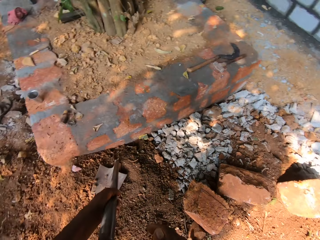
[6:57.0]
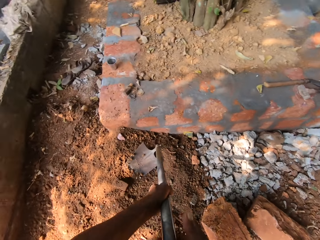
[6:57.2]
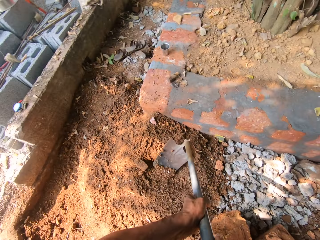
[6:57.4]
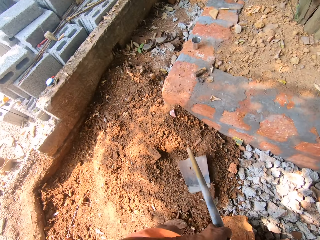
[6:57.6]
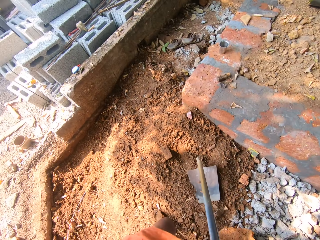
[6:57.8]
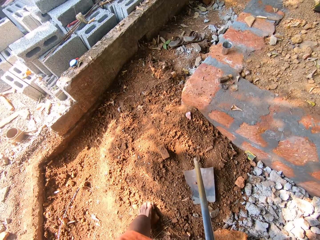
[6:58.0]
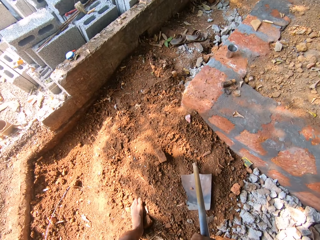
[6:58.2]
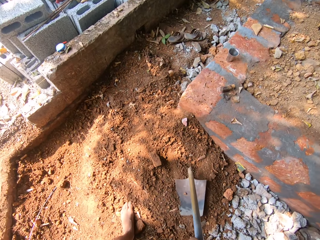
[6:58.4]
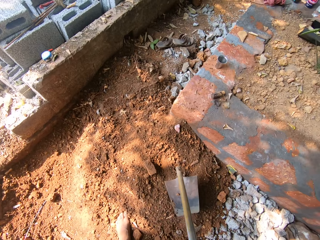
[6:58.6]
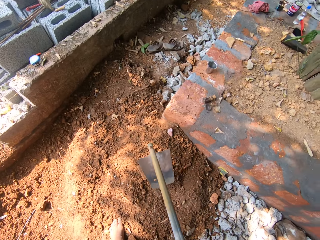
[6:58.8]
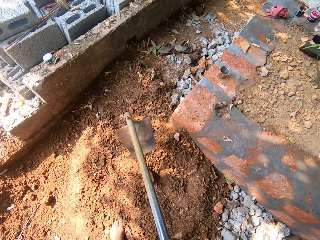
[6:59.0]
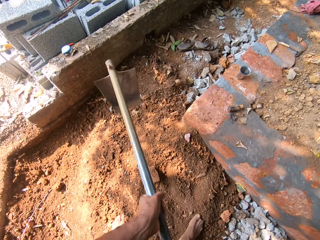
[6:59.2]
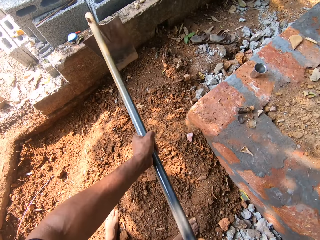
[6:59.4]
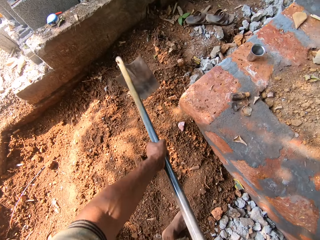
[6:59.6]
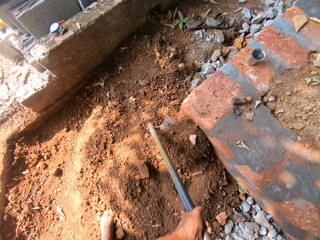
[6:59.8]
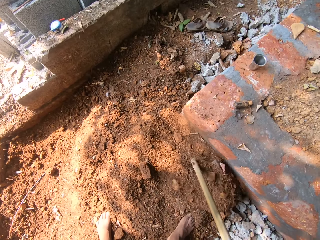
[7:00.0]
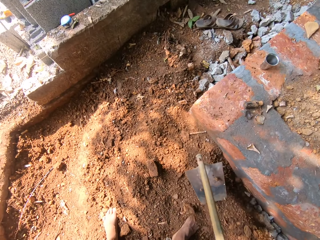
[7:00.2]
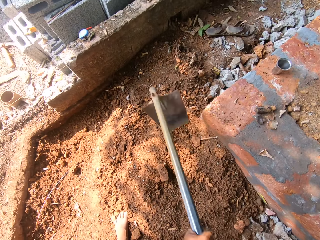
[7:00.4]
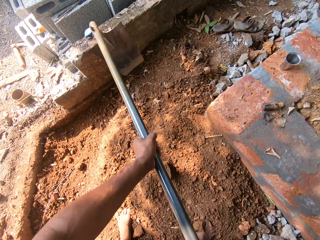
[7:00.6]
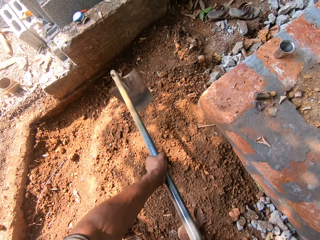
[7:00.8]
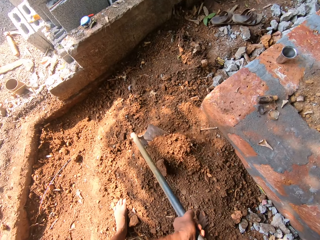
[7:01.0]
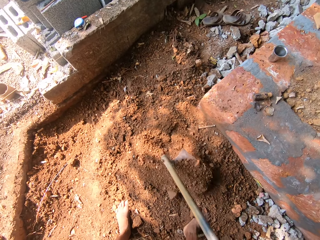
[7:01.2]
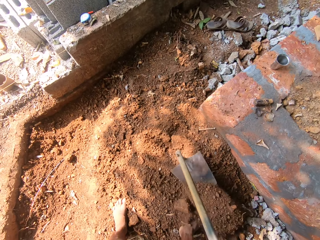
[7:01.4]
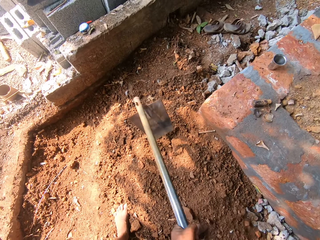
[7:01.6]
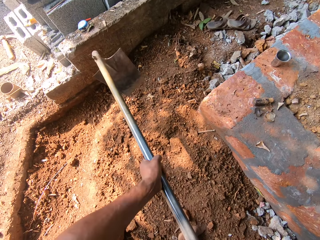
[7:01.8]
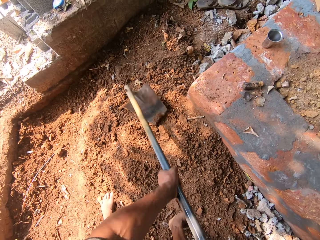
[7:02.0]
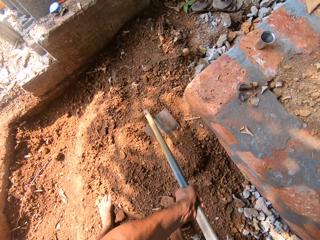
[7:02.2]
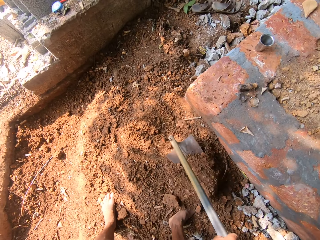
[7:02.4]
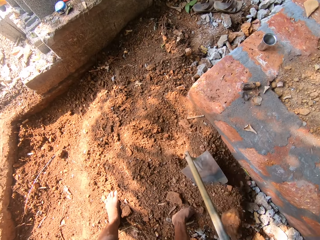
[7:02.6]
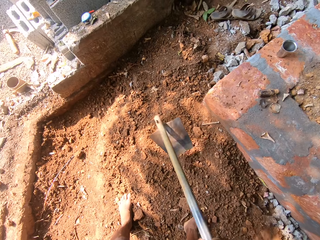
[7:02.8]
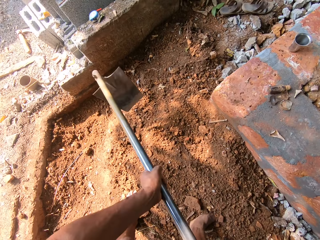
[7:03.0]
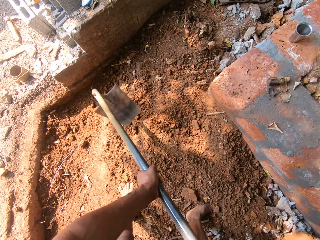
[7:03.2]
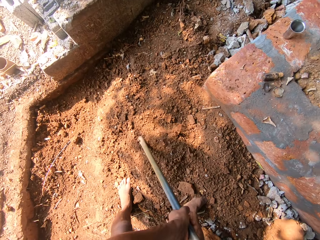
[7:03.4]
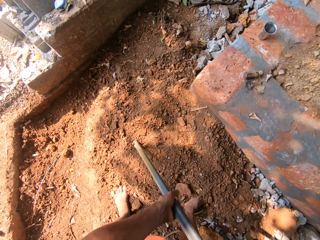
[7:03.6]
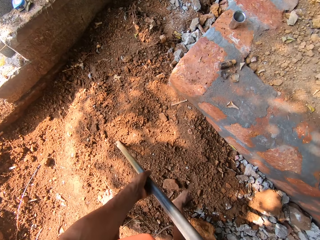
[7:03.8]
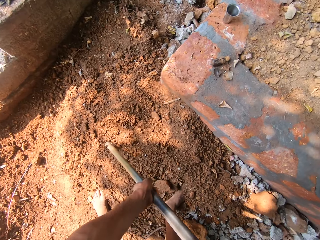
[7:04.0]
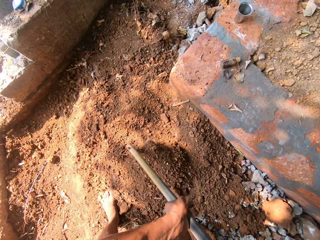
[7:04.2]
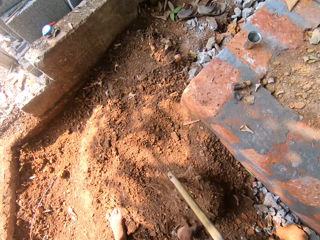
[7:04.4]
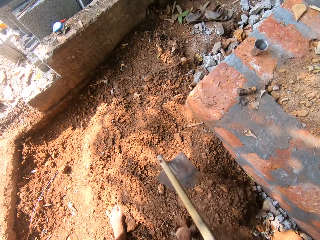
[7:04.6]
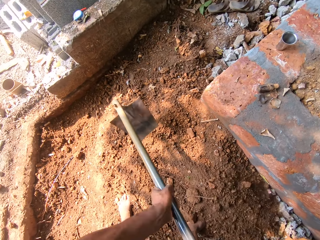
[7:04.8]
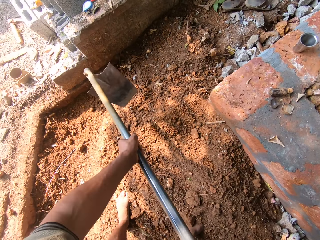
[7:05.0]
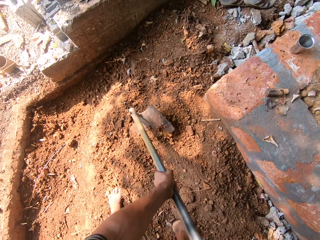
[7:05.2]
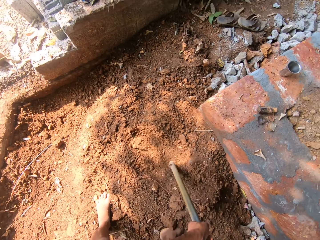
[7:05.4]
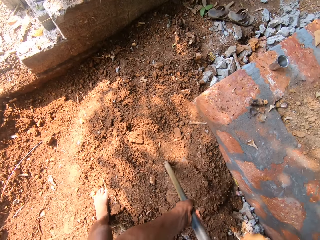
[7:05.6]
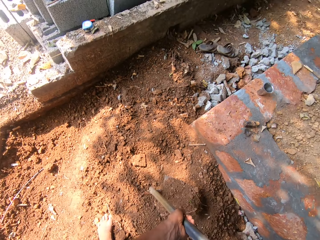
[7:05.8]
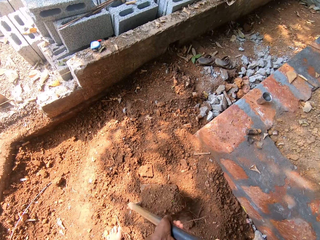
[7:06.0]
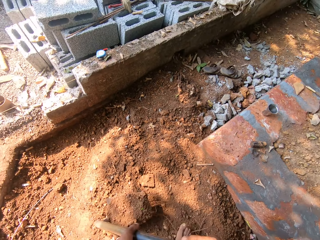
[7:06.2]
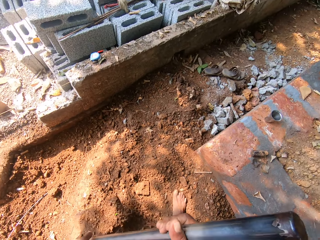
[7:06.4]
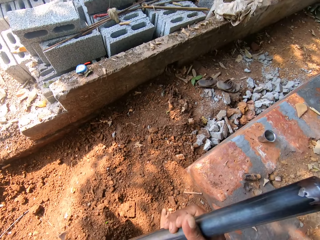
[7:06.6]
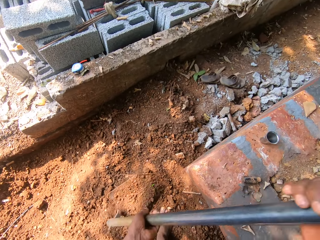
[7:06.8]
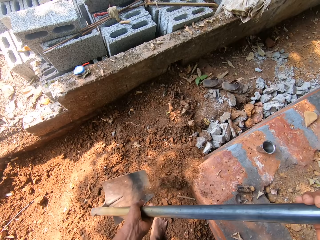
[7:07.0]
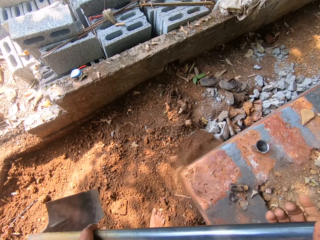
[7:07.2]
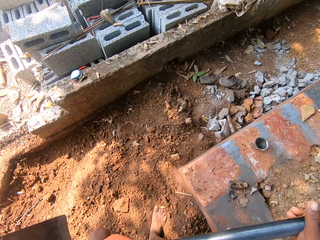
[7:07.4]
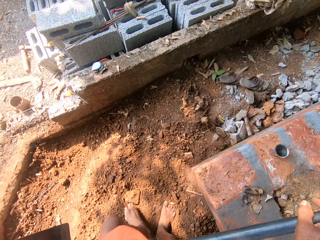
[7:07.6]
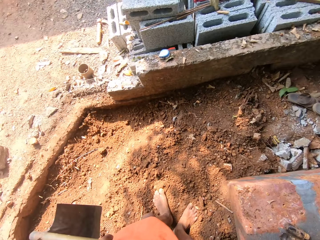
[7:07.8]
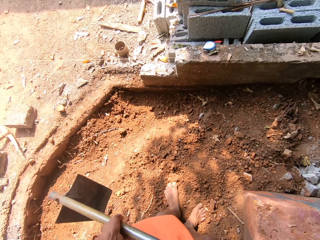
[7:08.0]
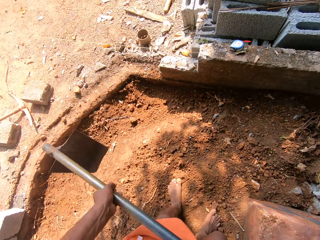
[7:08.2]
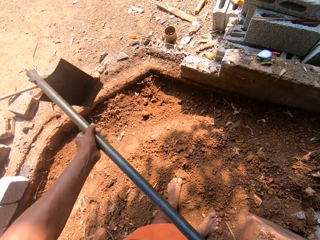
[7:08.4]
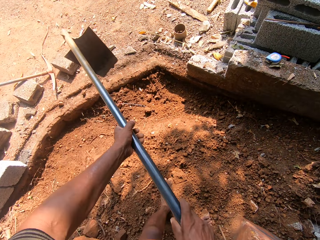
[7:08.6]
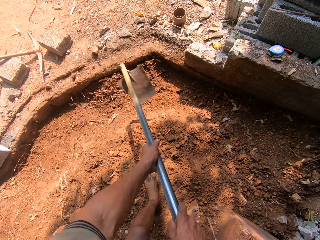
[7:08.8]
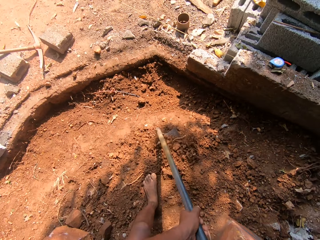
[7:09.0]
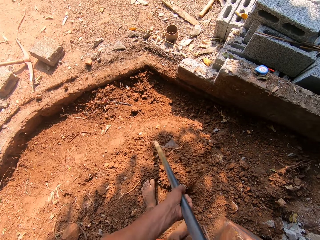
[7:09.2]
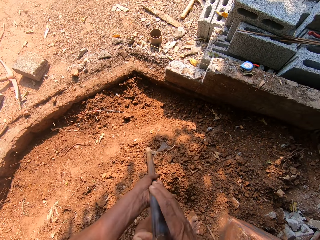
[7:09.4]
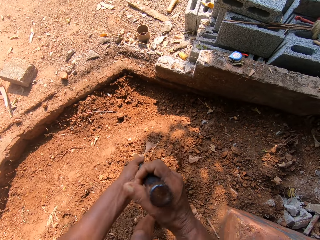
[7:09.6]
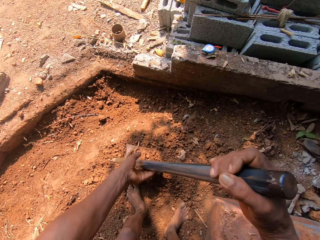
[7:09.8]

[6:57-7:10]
The camera wearer moves sand with the hoe in both hands. They dig with the hoe. They pack sand with the hoe in both hands.

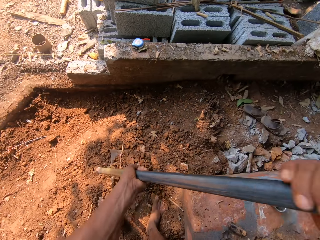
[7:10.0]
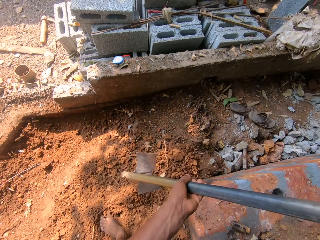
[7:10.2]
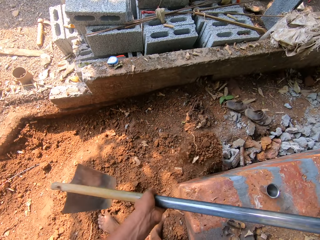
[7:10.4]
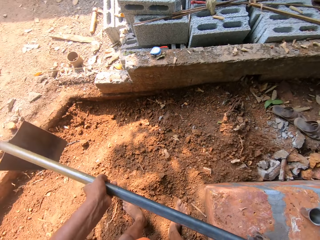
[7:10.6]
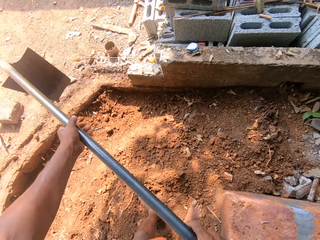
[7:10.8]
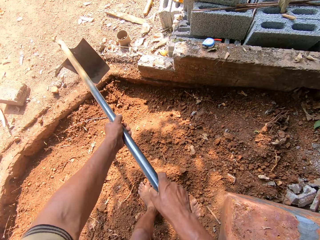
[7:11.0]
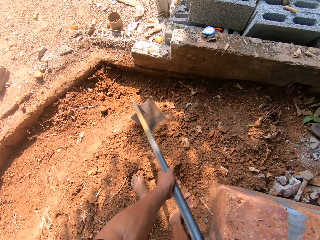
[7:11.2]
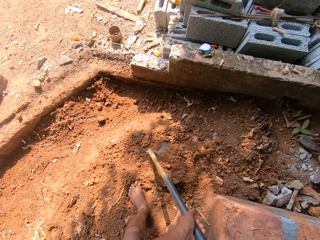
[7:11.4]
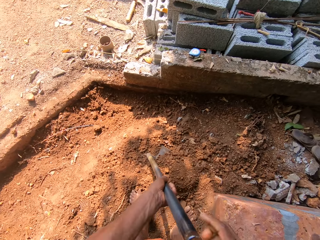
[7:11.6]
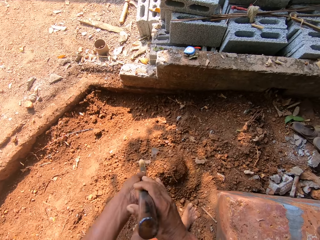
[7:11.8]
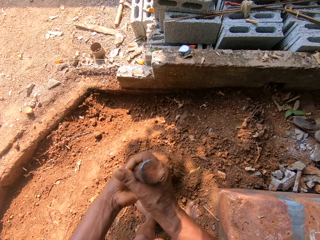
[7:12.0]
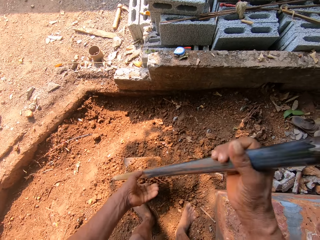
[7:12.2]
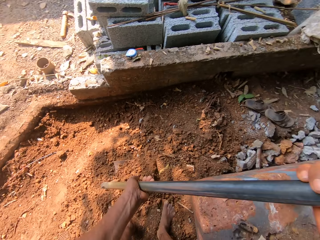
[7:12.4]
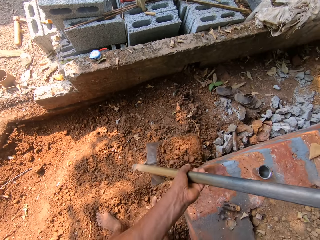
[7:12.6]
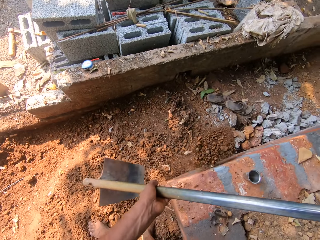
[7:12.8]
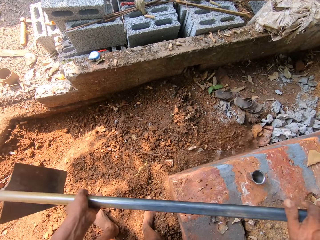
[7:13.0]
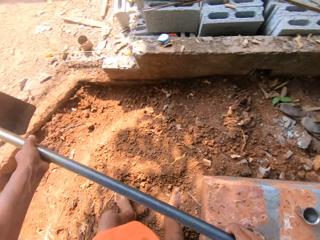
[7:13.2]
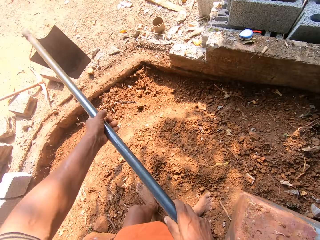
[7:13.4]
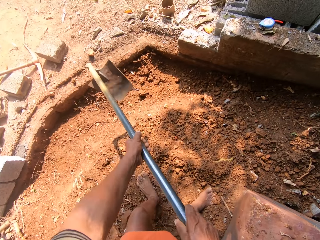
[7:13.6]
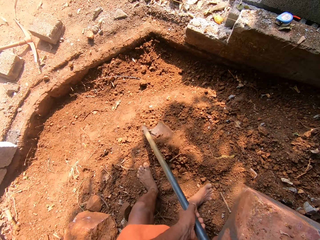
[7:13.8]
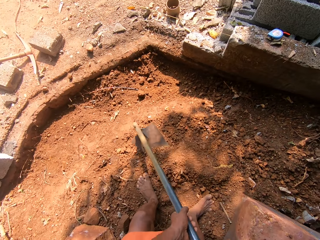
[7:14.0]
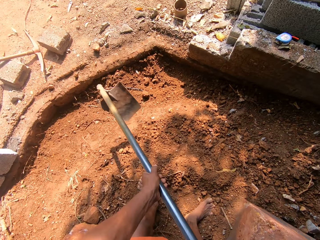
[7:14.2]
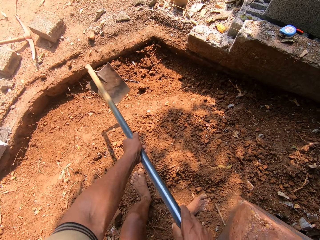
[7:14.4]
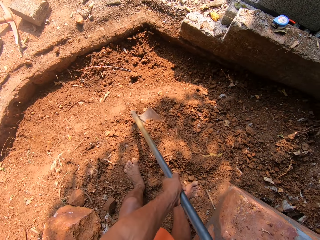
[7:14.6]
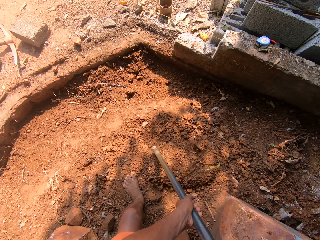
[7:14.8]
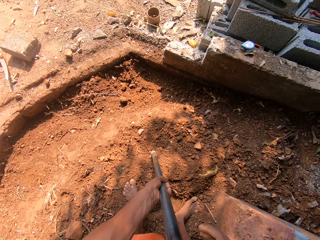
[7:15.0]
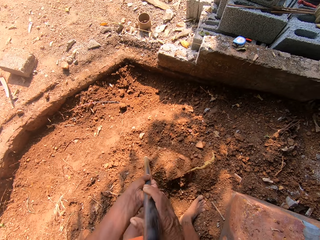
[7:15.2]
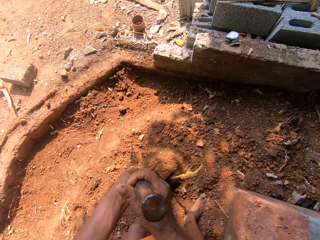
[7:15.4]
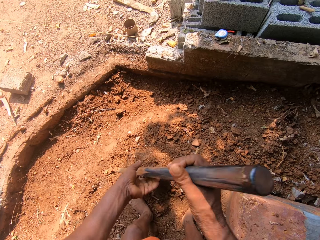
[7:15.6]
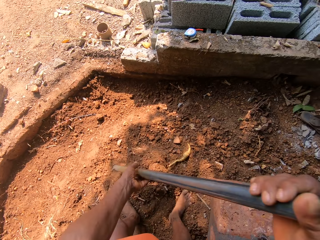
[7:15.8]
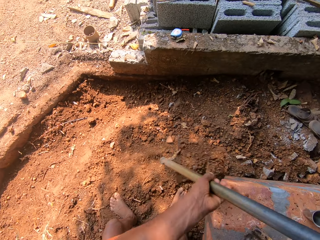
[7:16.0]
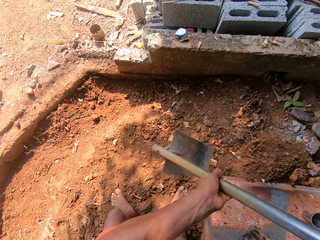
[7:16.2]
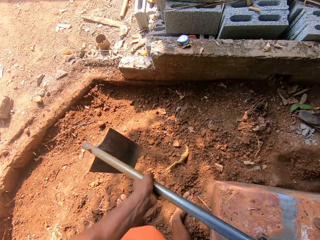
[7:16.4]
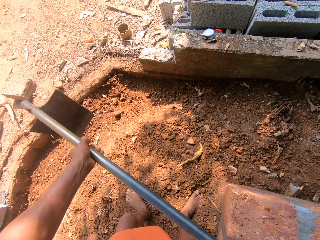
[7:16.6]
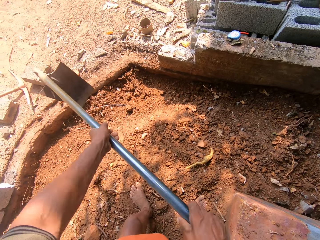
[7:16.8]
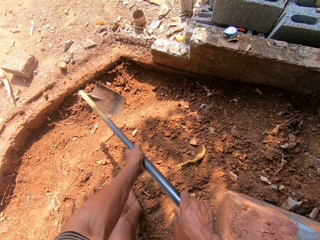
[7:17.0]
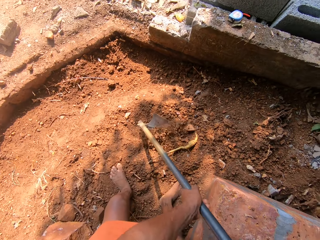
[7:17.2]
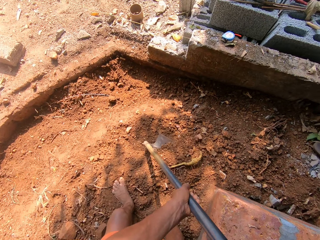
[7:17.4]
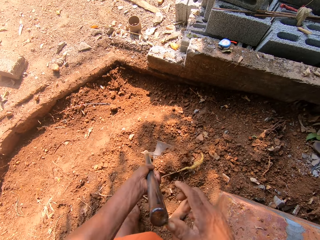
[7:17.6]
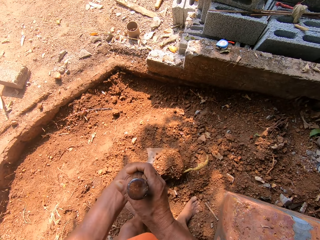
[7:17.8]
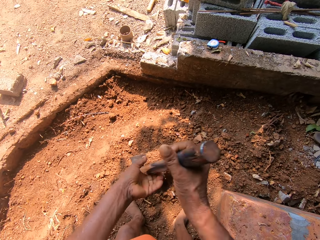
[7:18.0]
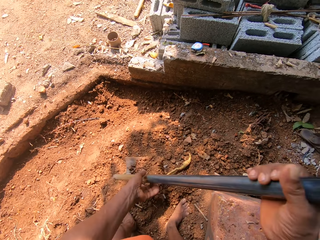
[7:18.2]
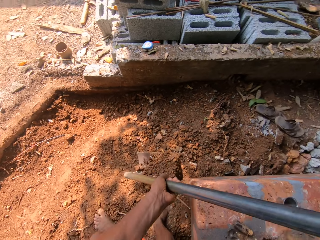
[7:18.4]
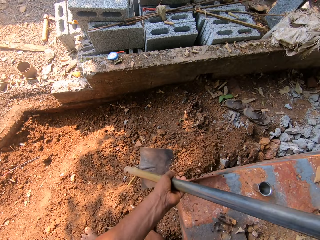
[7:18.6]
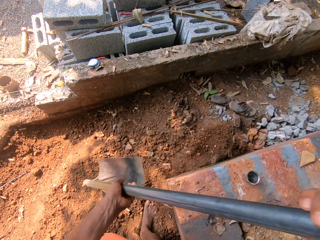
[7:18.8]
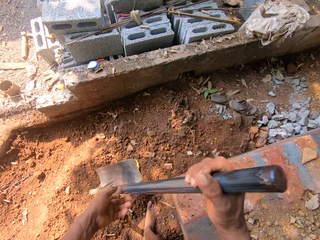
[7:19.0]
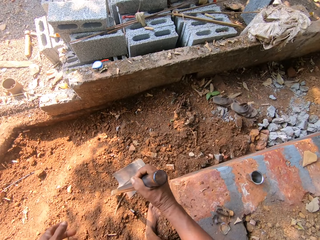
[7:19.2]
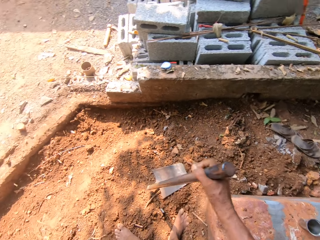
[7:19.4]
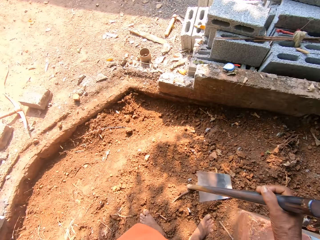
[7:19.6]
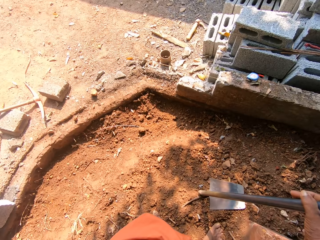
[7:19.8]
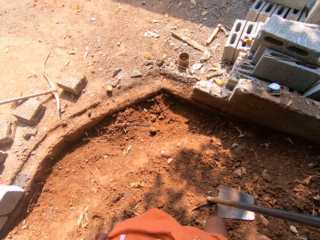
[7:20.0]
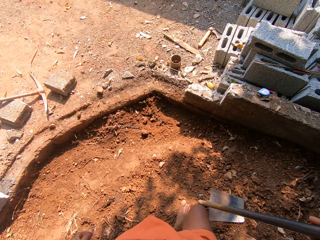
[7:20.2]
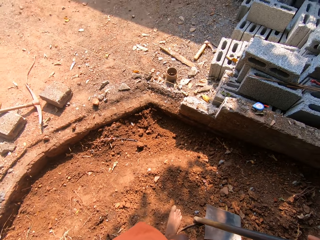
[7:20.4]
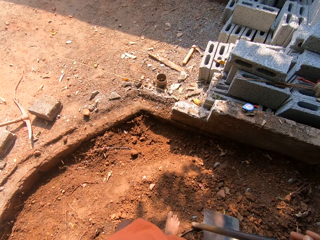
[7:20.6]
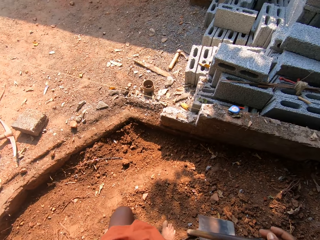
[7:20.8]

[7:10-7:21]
The camera wearer stops digging.
